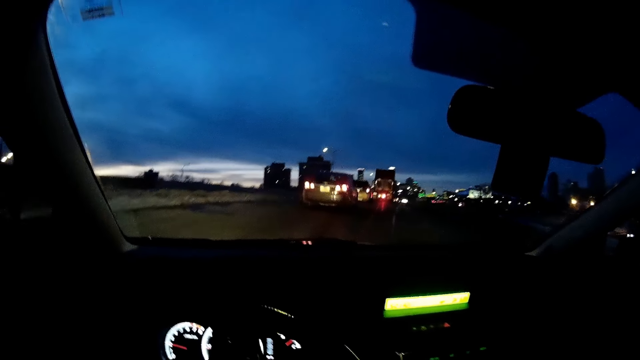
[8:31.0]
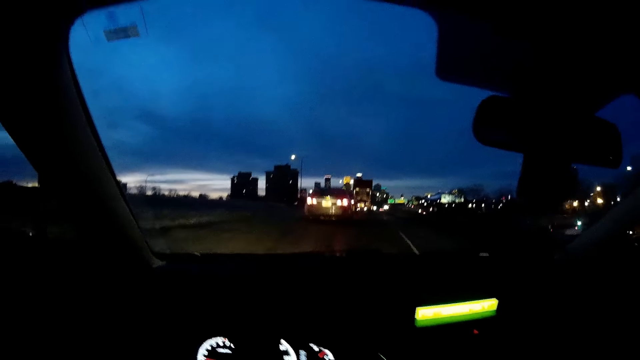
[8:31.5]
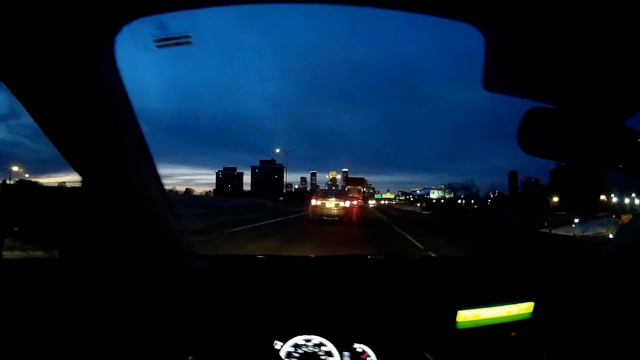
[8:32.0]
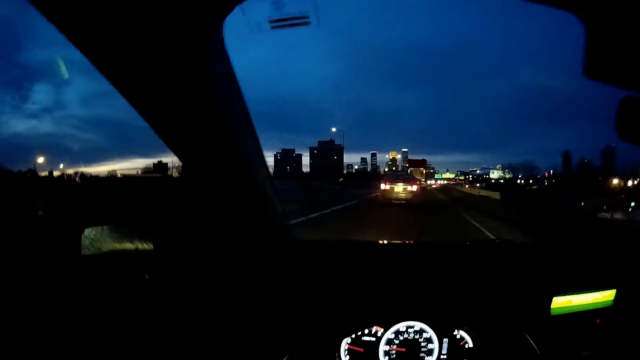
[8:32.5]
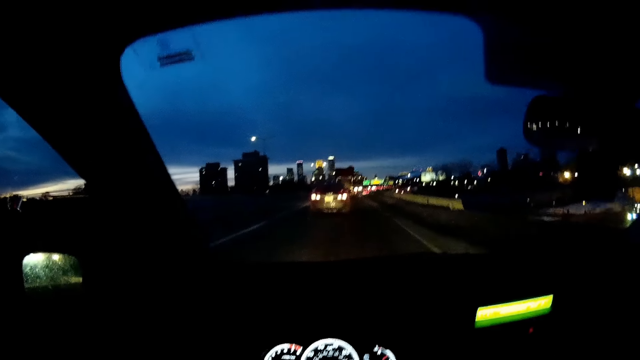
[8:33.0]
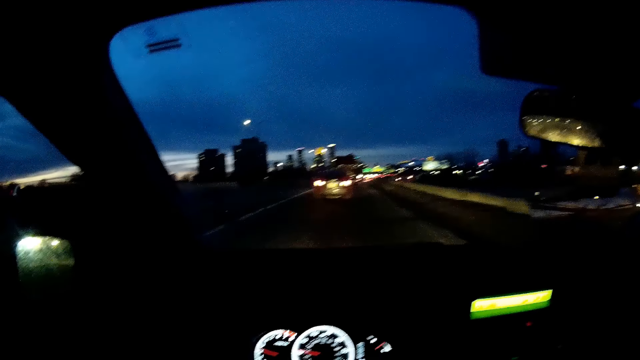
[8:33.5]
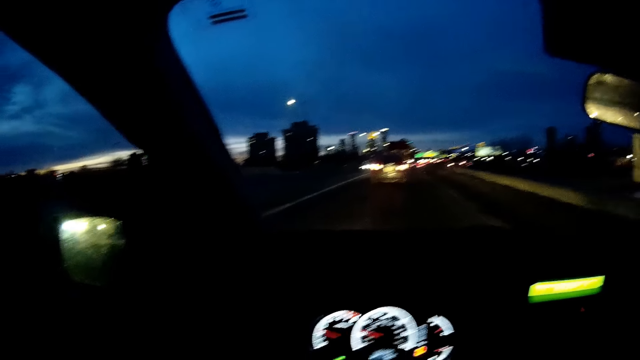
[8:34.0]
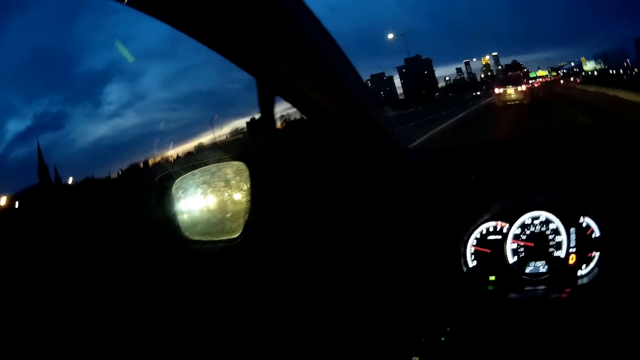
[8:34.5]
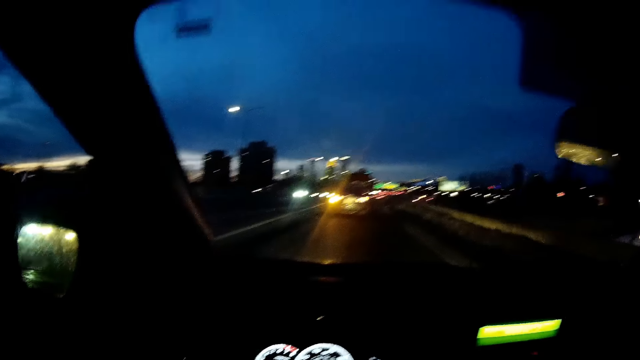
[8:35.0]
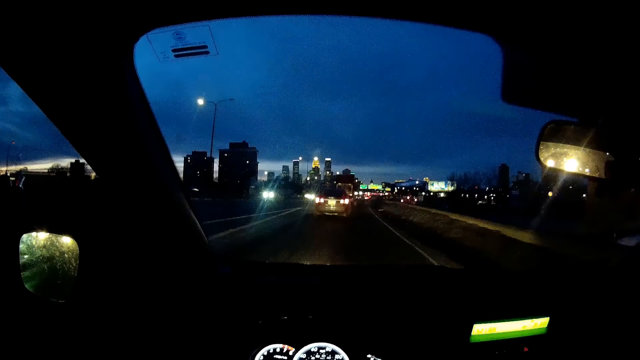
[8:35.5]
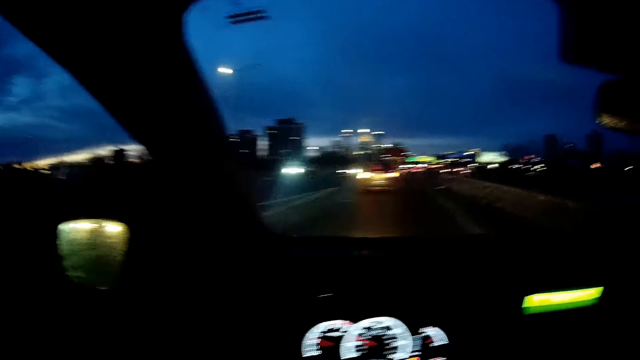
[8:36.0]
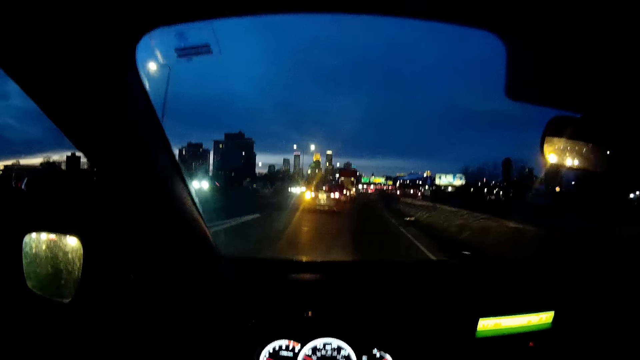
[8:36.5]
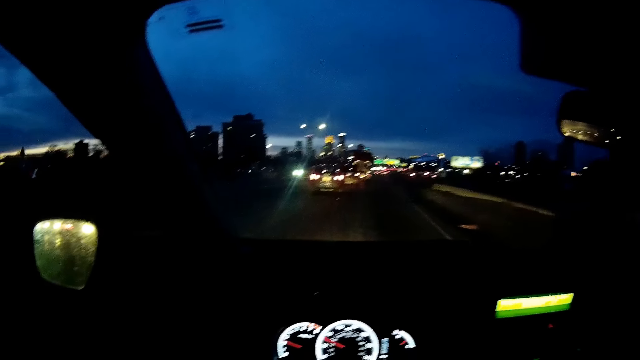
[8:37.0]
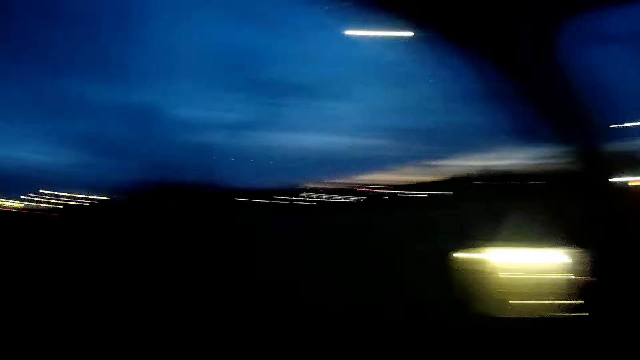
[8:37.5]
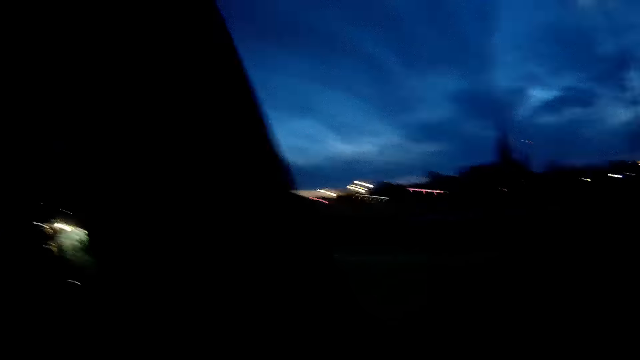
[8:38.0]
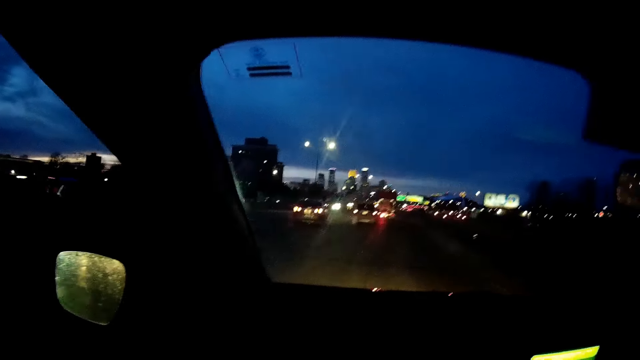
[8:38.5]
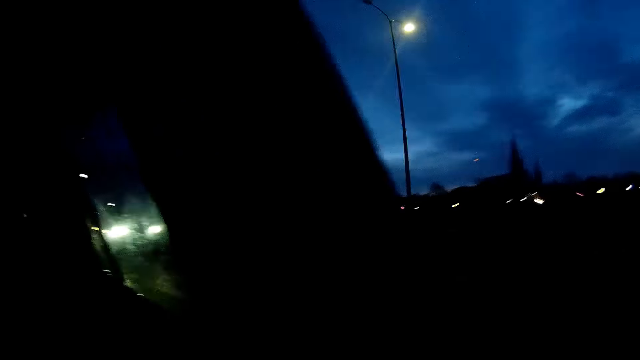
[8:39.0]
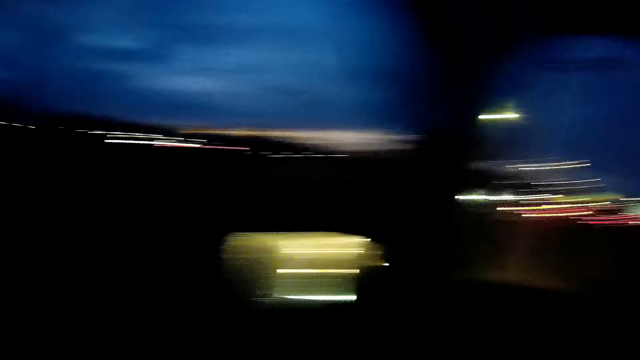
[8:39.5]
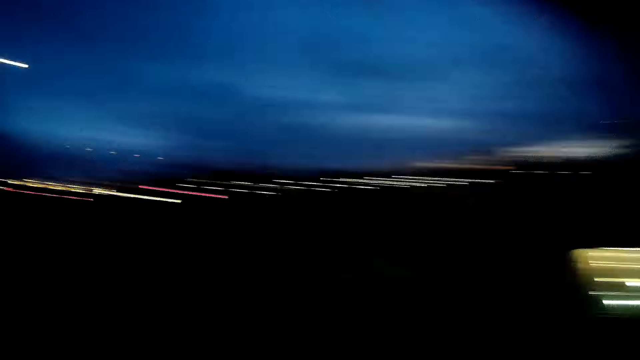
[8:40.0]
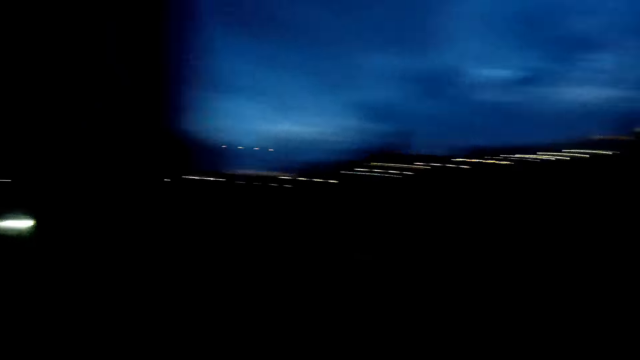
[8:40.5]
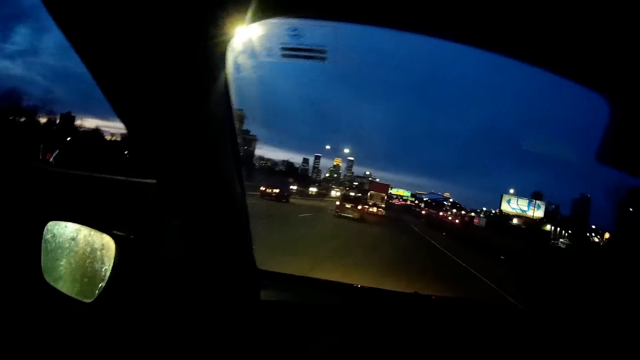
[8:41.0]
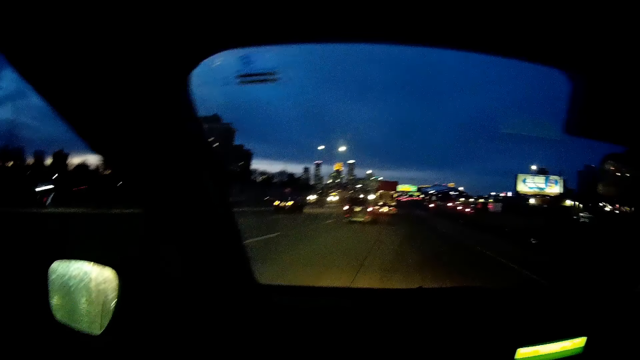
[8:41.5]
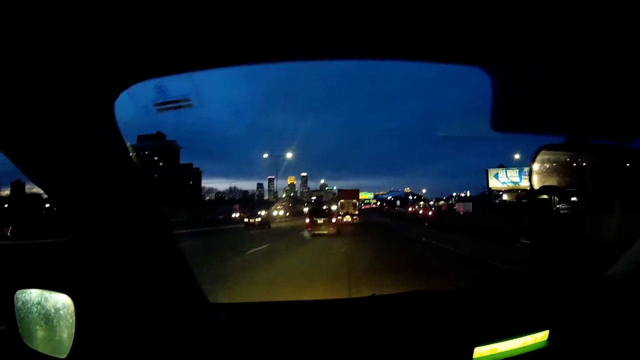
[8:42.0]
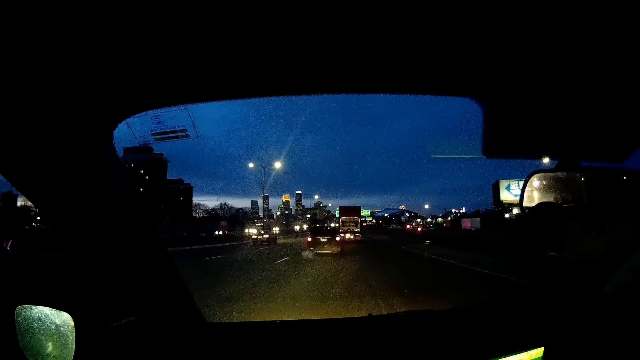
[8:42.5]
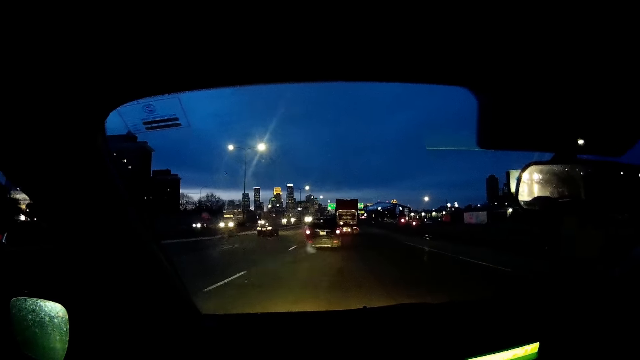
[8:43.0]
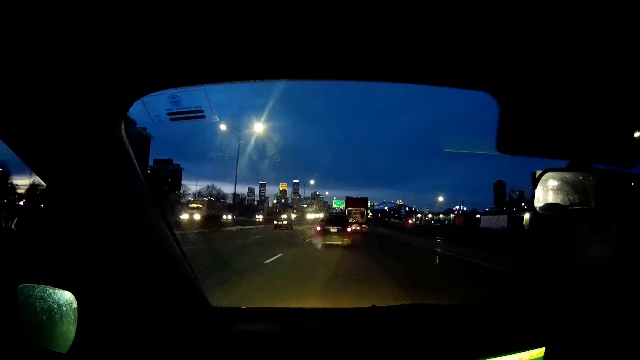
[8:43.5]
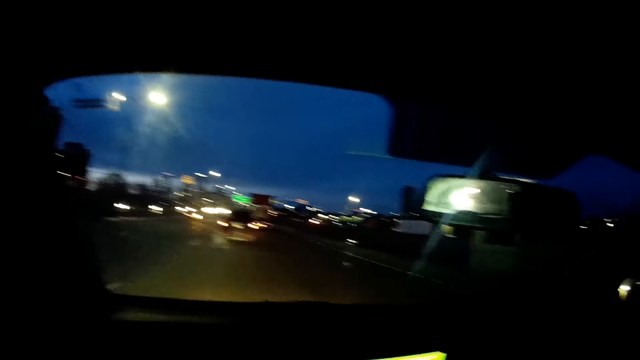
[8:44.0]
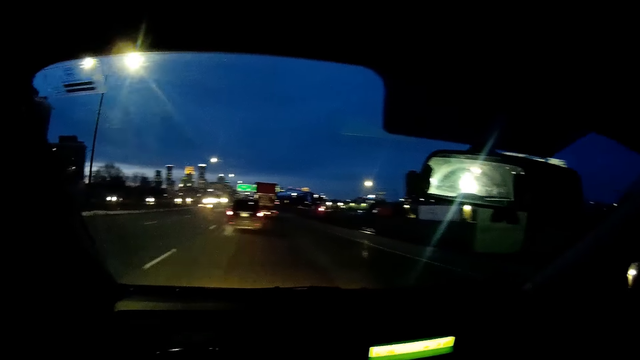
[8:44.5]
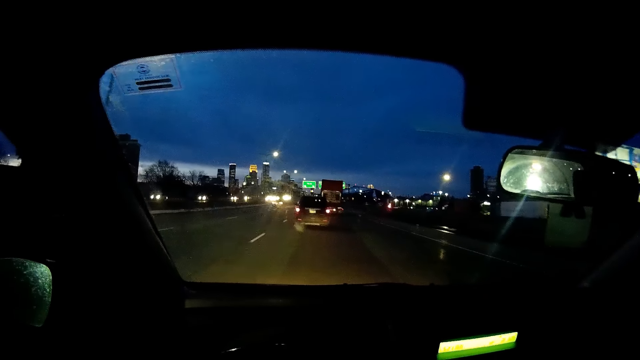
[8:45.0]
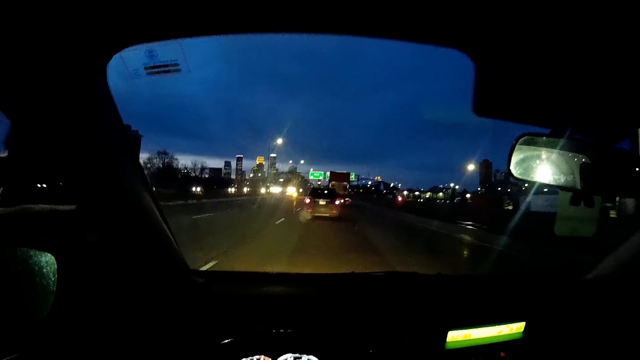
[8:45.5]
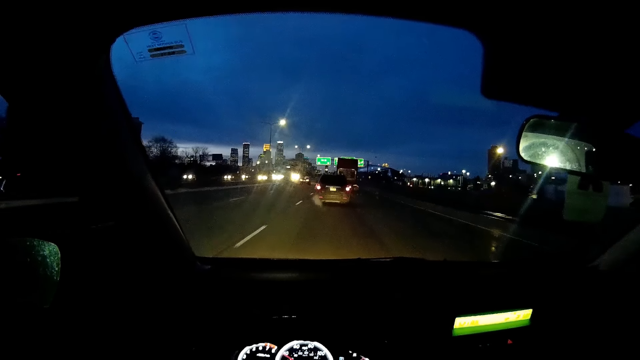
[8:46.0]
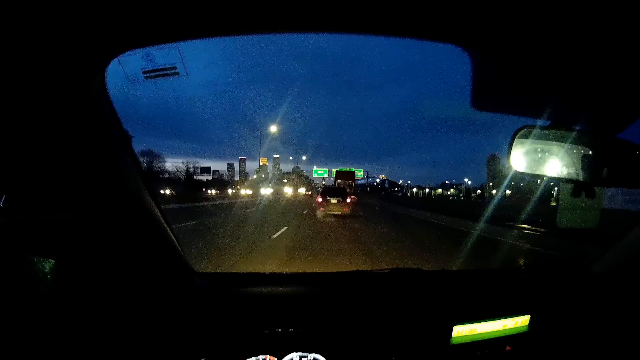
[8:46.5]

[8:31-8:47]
The camera wearer looks around. They drive the car.

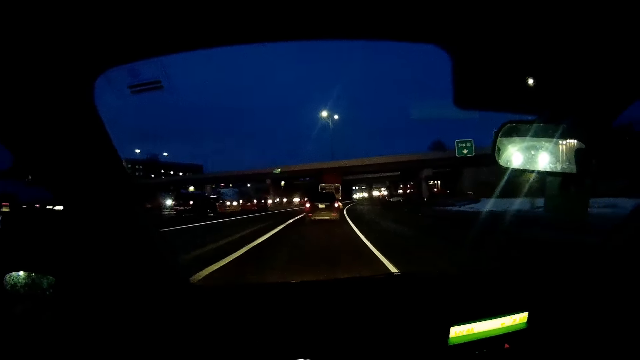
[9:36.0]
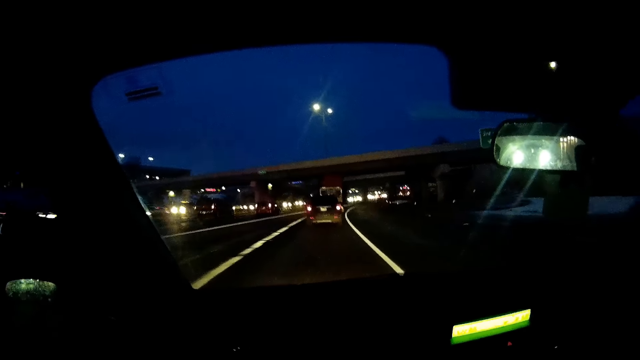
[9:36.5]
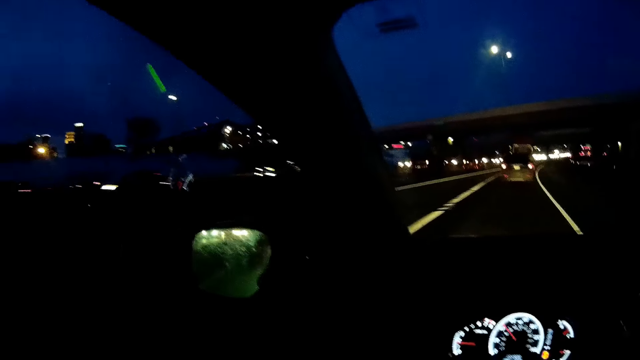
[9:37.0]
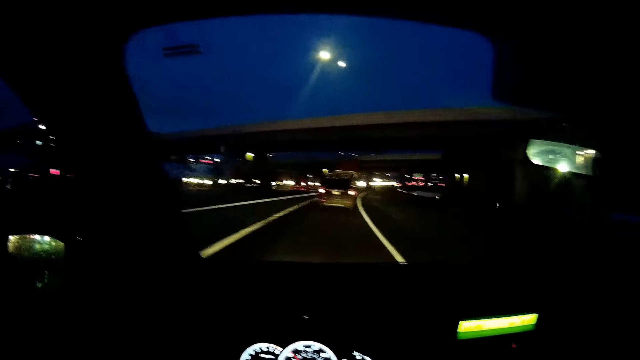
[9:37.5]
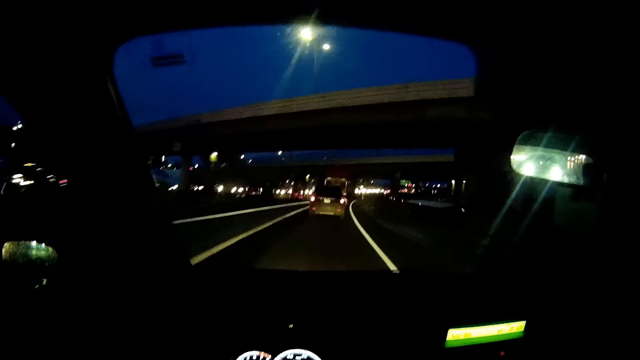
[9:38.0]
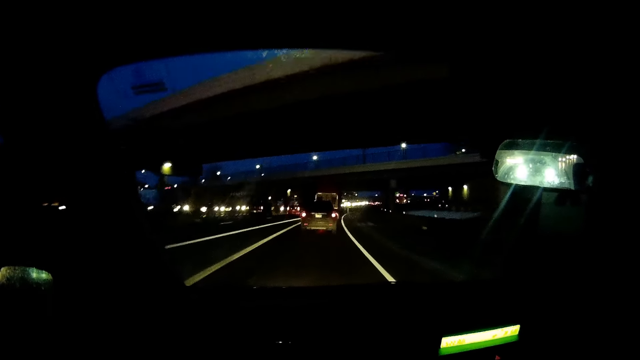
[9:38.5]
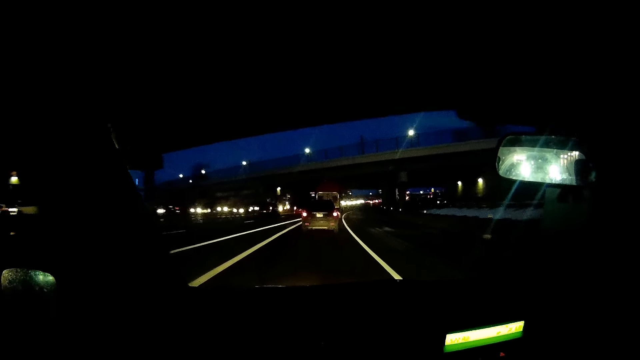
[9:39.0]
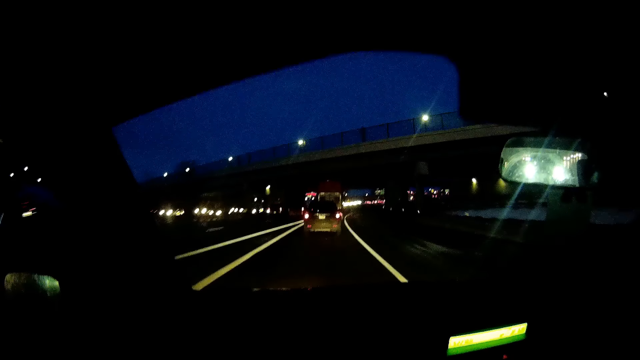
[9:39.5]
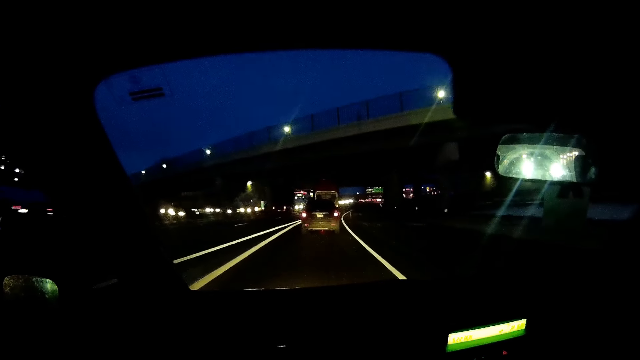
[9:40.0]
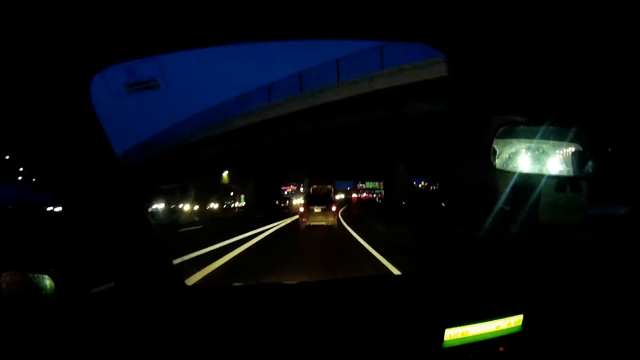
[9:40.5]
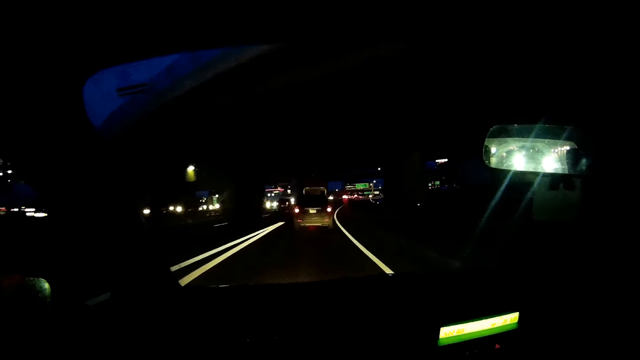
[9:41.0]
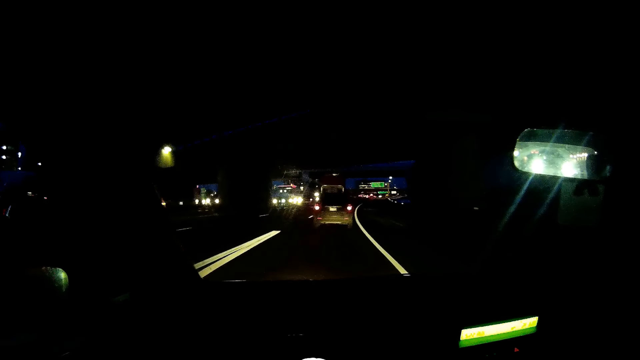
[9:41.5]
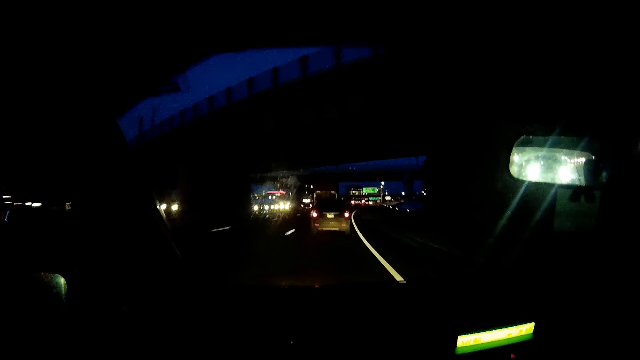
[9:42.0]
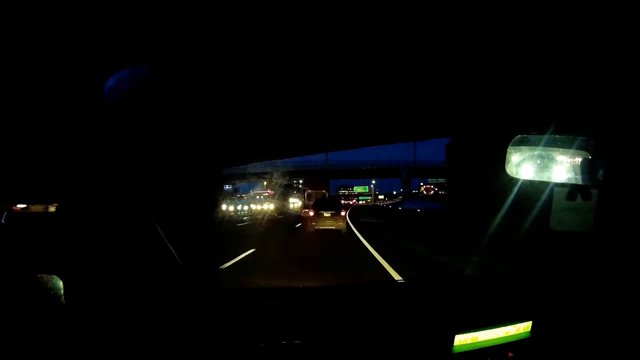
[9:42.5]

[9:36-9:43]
The camera wearer stares at the road. They drive a vehicle on the road.
